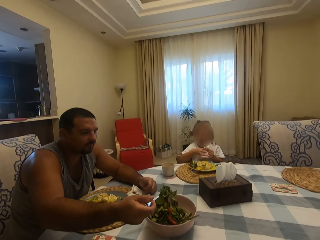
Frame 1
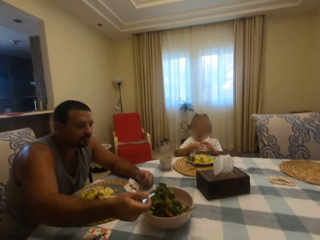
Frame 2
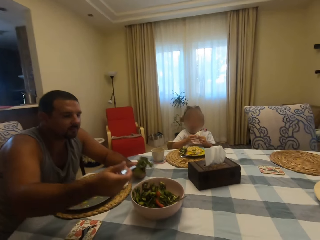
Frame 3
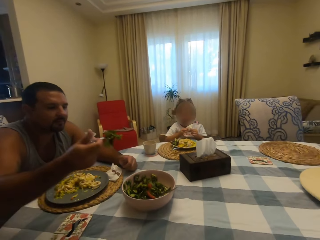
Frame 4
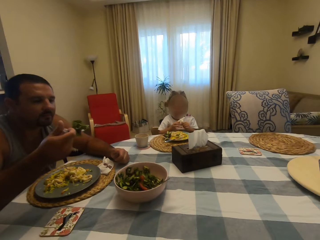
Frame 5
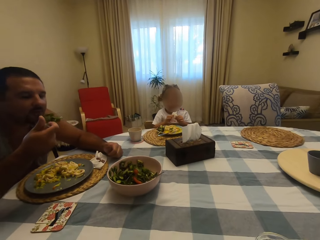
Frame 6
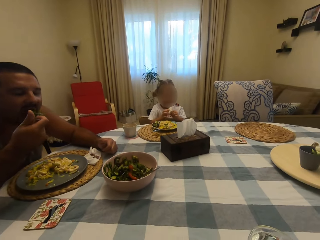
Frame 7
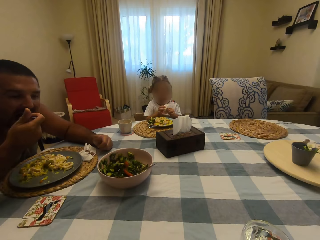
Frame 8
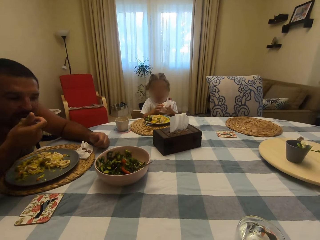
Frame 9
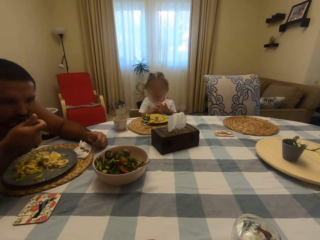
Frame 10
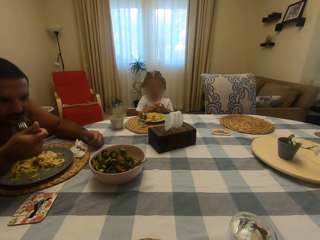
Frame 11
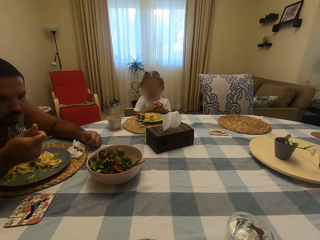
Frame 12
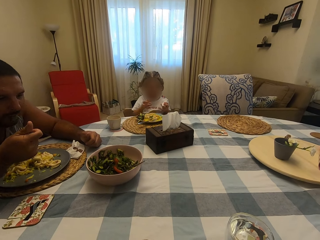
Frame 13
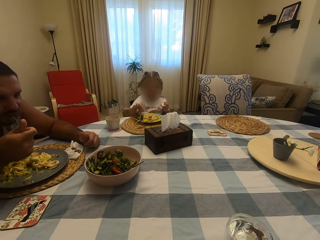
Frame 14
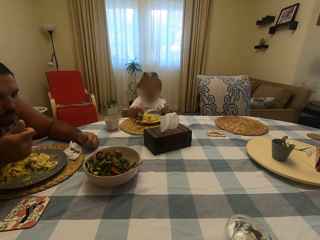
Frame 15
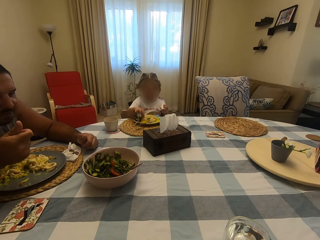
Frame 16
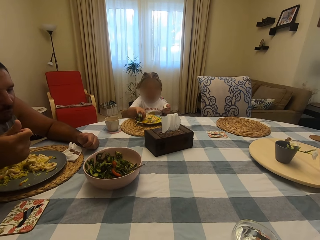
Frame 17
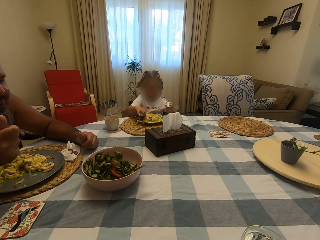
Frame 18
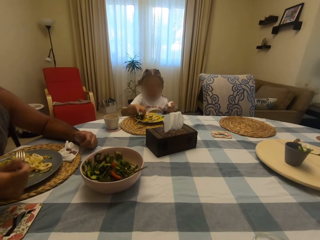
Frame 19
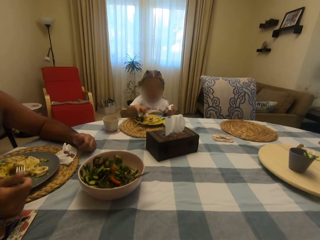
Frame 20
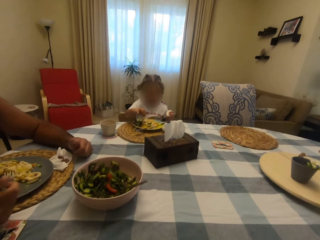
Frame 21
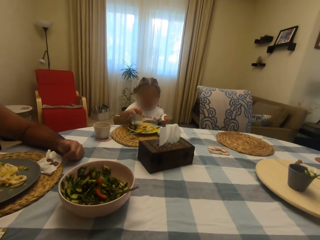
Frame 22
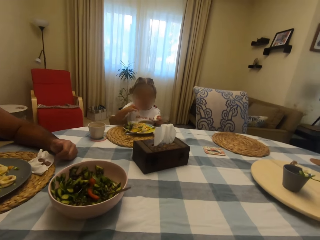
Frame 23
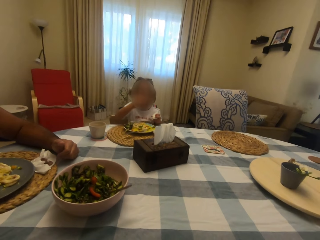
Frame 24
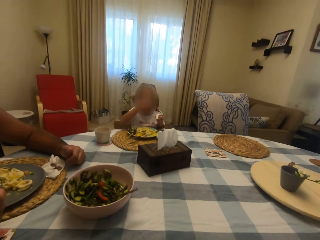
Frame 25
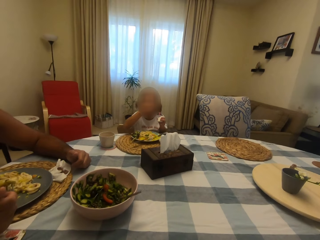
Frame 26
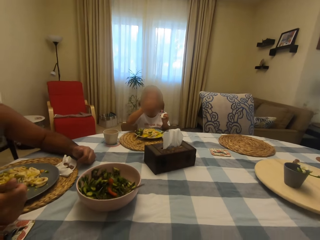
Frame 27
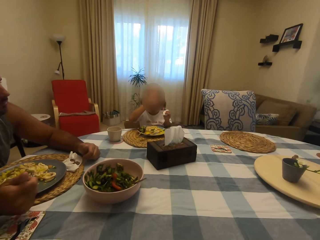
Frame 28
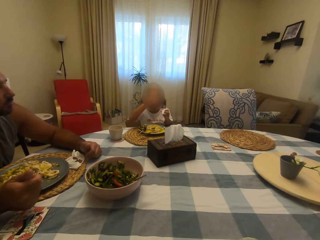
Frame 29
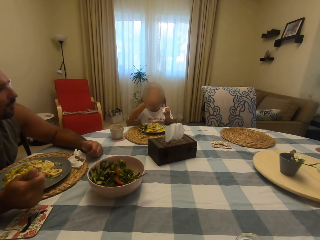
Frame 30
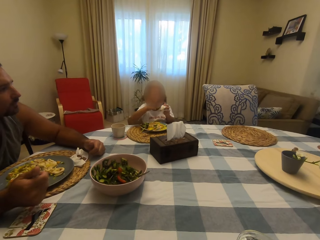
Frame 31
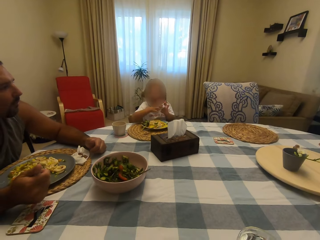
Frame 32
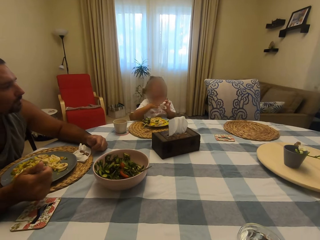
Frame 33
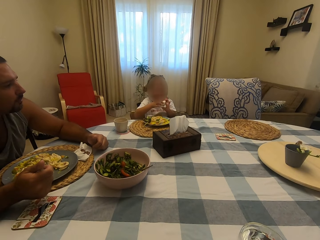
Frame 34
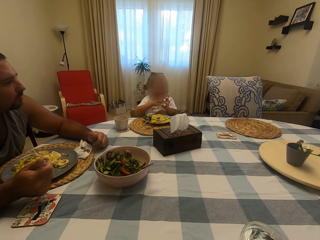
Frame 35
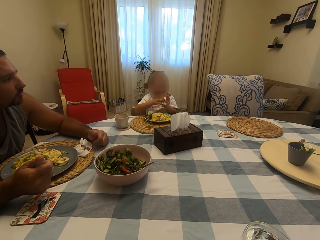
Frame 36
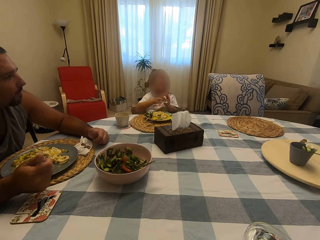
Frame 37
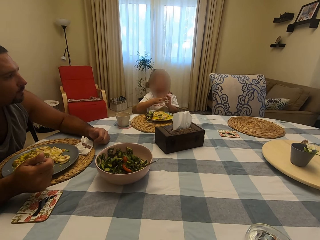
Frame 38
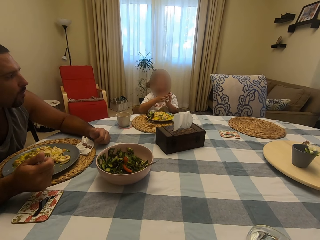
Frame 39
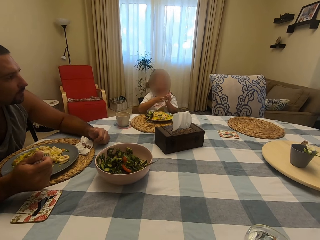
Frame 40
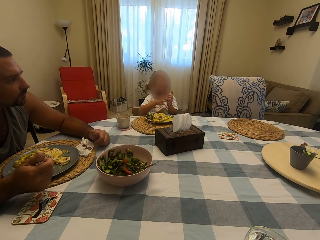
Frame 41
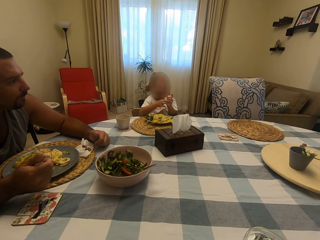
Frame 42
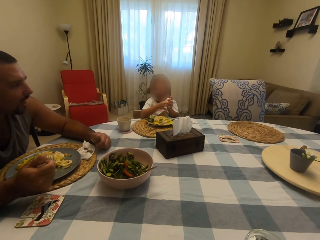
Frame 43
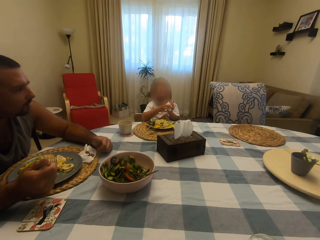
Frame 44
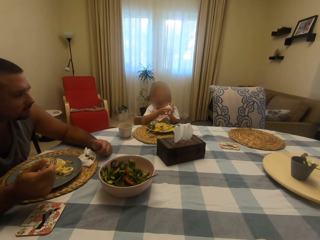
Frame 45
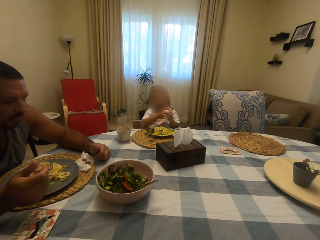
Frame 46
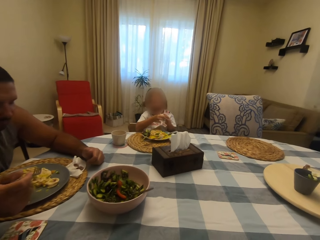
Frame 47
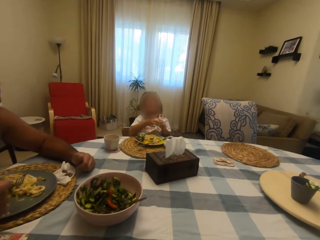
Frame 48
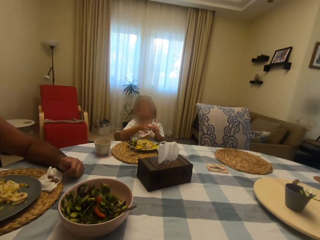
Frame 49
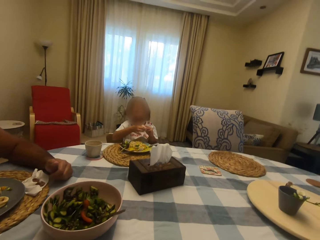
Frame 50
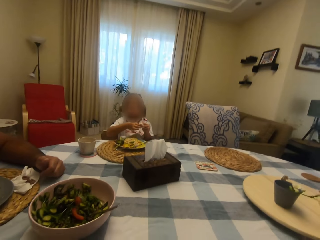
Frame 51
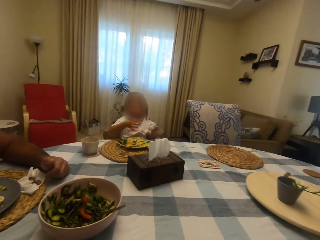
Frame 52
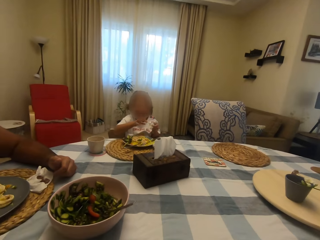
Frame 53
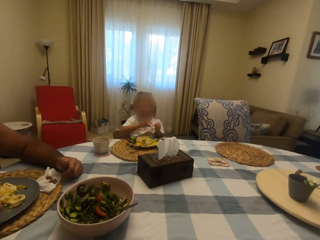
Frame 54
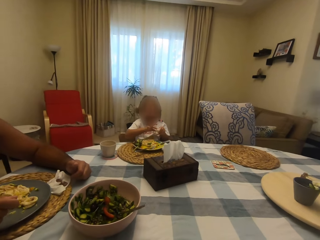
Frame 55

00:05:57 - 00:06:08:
A man picks up vegetables from the bowl. The man eats food. The camera wearer speaks. A child eats food. The camera wearer looks at the child. The child converses with the camera wearer. The camera wearer speaks.

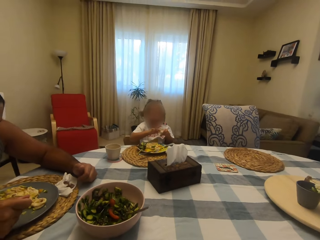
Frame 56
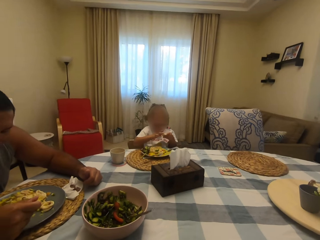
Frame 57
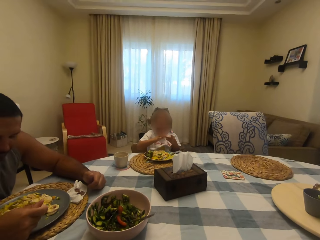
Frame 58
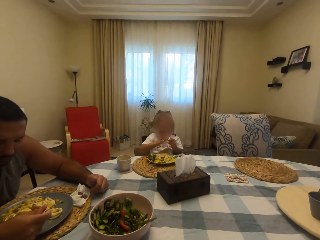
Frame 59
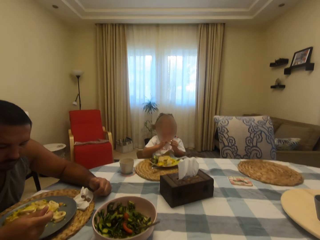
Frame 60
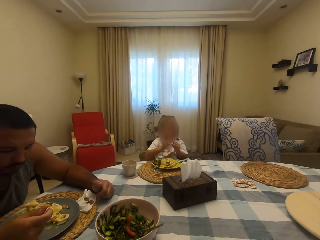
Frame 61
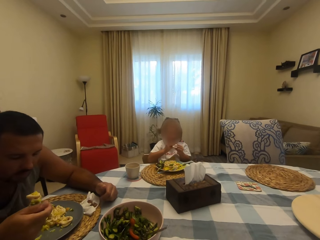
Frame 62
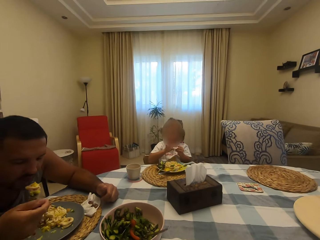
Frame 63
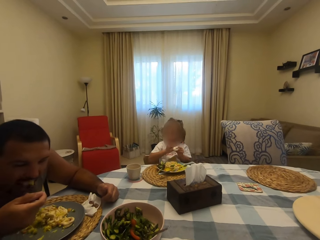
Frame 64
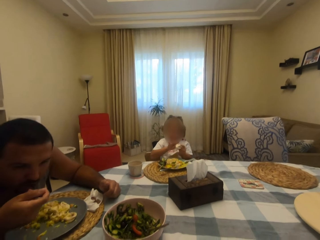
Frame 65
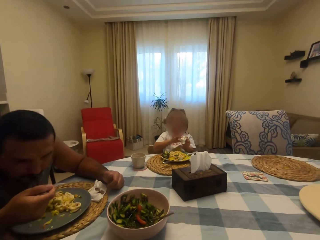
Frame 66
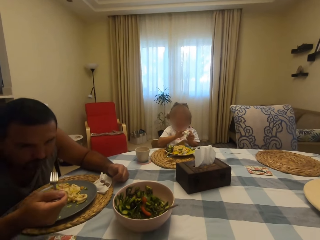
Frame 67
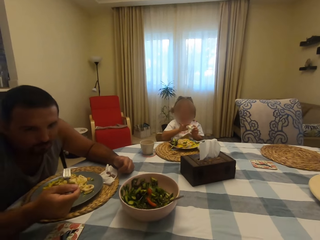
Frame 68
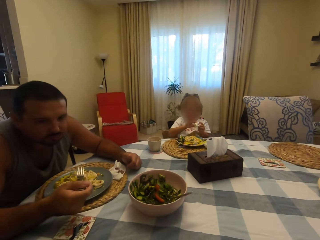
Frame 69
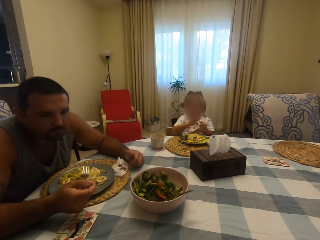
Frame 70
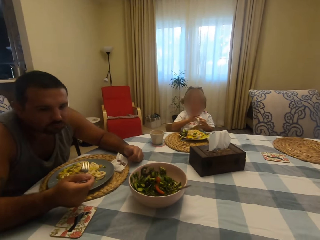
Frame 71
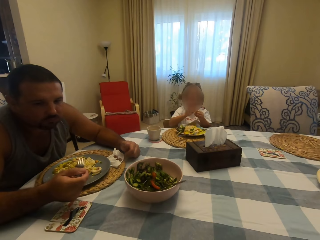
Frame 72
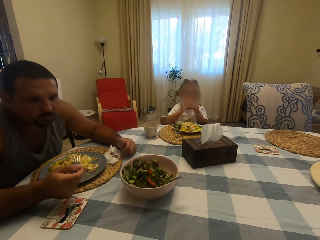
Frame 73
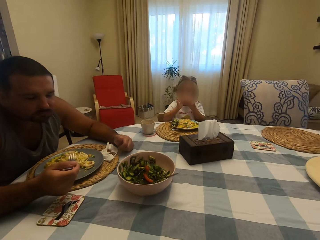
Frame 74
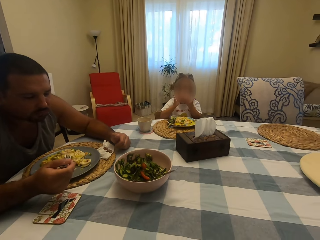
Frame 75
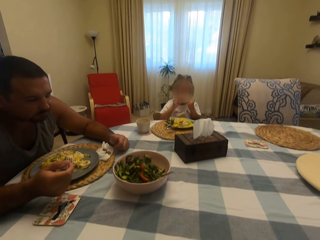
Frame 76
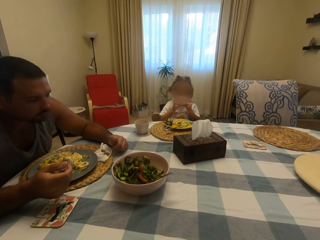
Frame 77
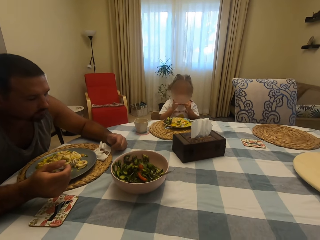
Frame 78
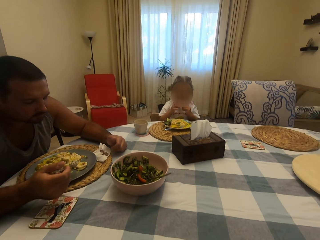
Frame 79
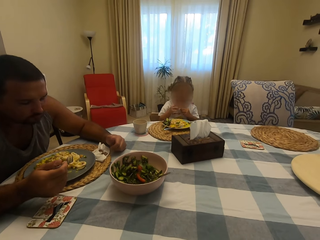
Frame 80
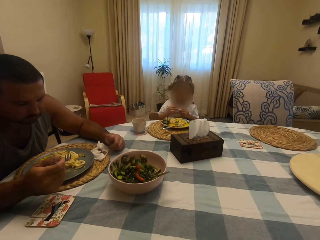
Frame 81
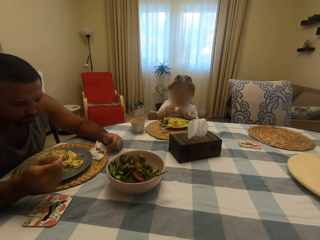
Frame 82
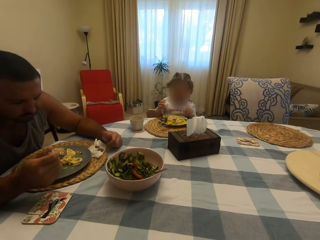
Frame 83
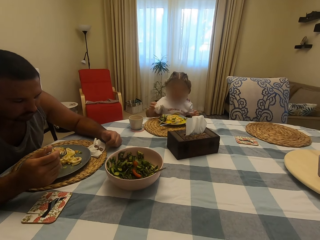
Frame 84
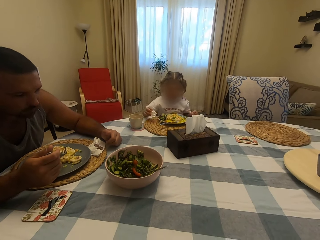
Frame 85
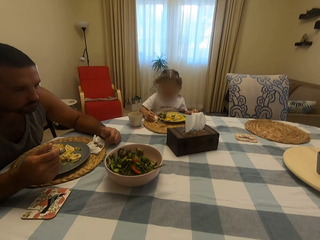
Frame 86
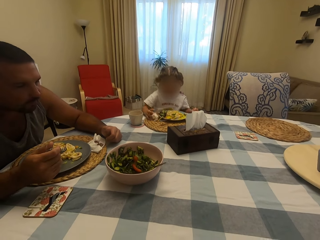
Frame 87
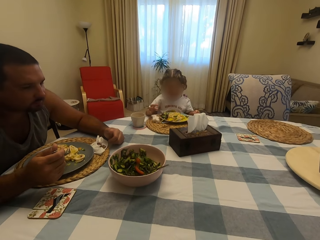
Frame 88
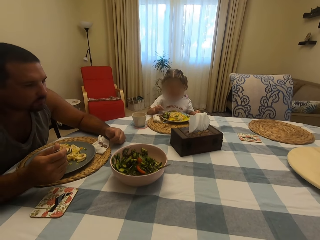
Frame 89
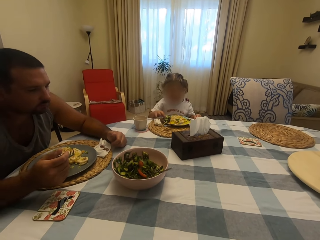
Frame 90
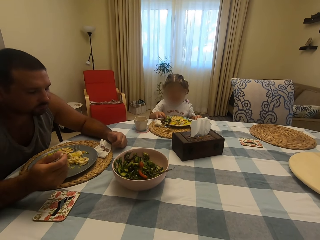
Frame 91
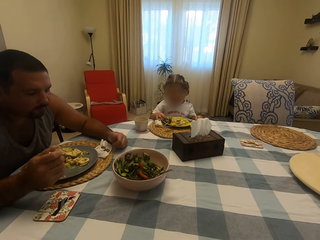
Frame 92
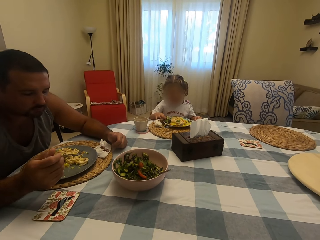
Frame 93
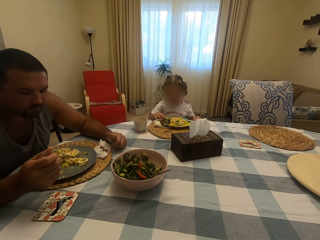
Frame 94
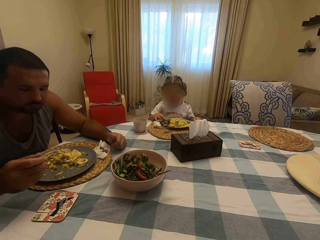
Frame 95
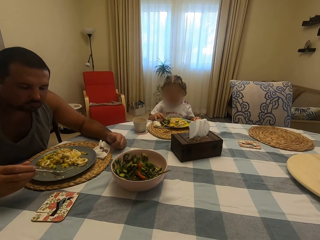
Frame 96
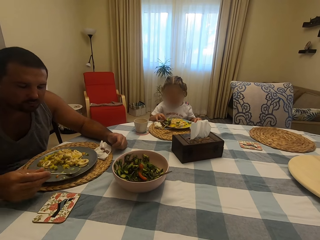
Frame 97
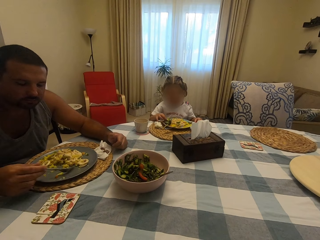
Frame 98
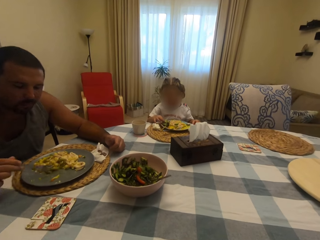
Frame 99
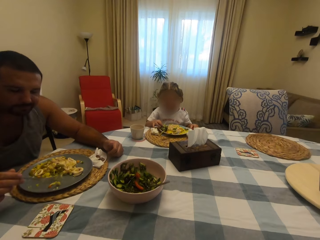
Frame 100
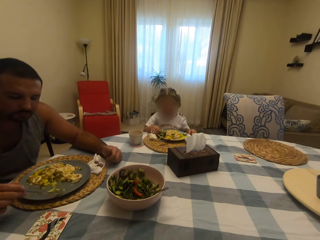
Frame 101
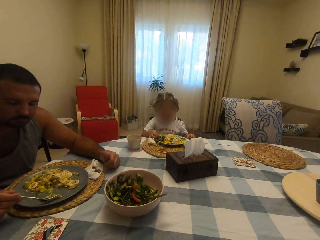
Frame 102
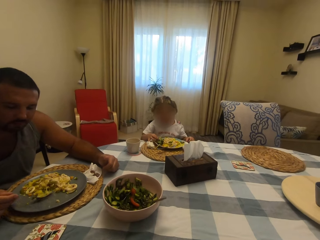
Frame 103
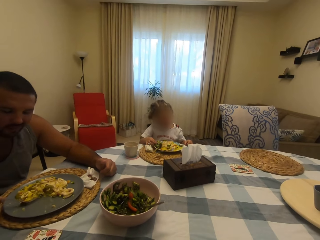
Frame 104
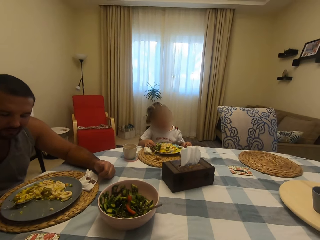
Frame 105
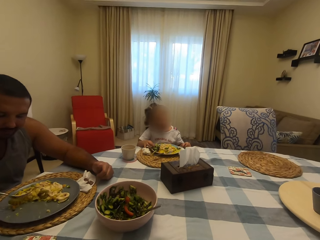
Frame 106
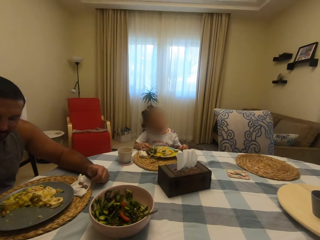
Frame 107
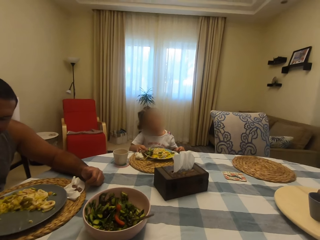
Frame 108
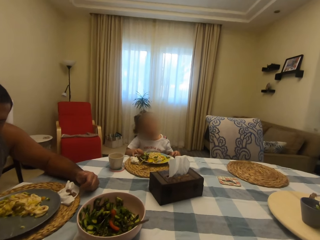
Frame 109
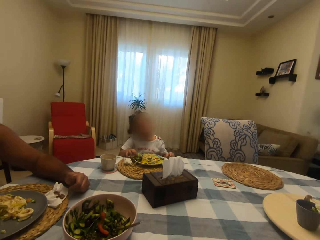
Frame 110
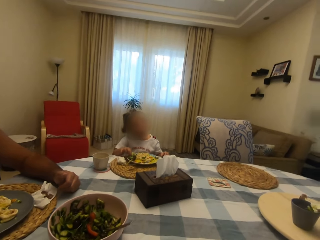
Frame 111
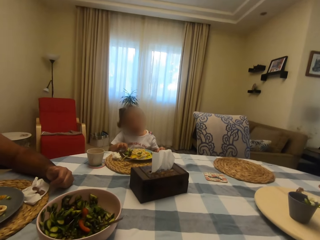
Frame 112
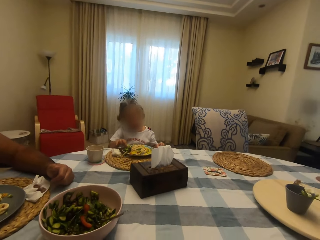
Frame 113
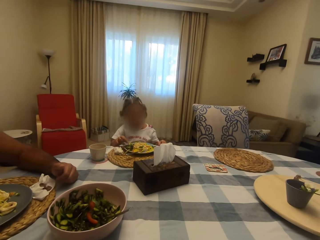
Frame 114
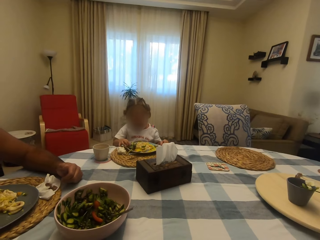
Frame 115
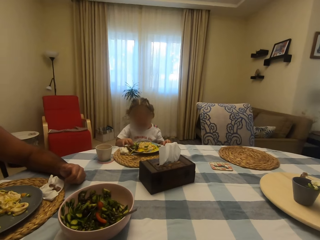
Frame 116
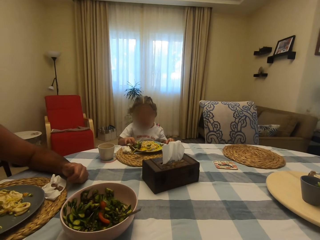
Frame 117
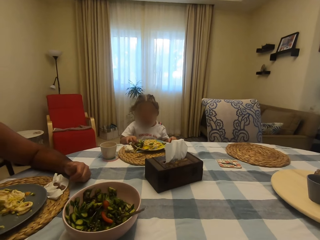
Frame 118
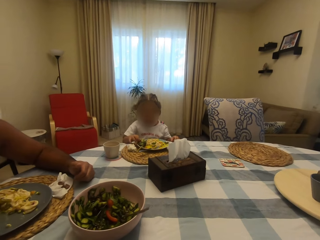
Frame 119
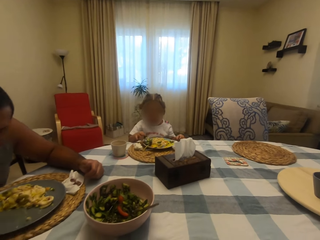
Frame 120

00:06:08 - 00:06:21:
A child speaks to the camera wearer. The child holds a serviette. The camera wearer looks at a man. They speak. The child wipes her mouth with the serviette. The camera wearer looks at the man and the child. The child drops the serviette on the table. The camera wearer speaks to the child. The man eats food. The child speaks to the camera wearer.
